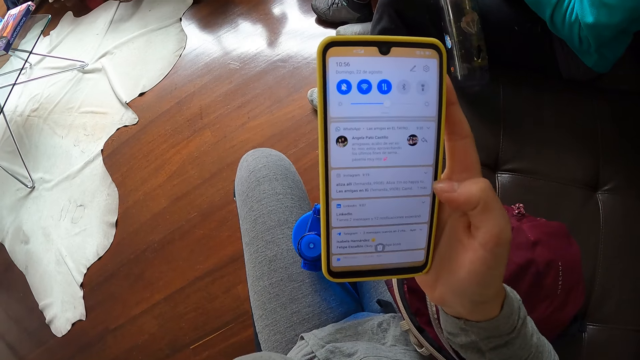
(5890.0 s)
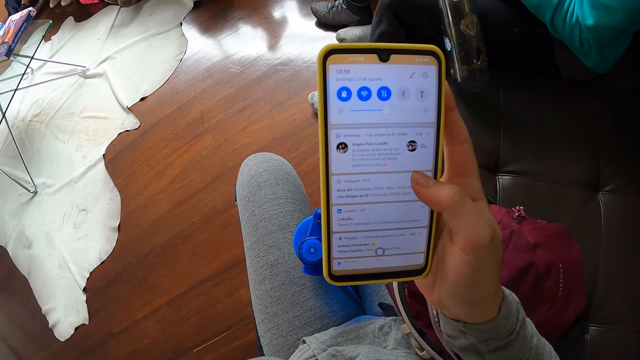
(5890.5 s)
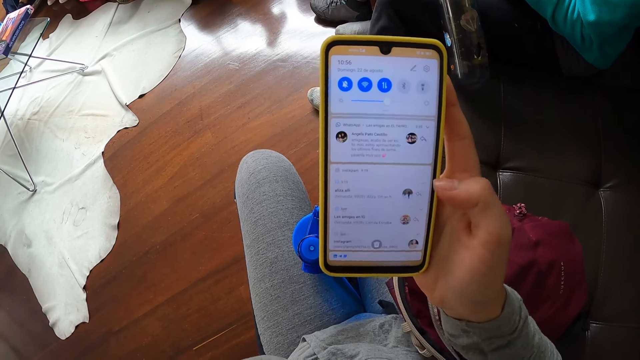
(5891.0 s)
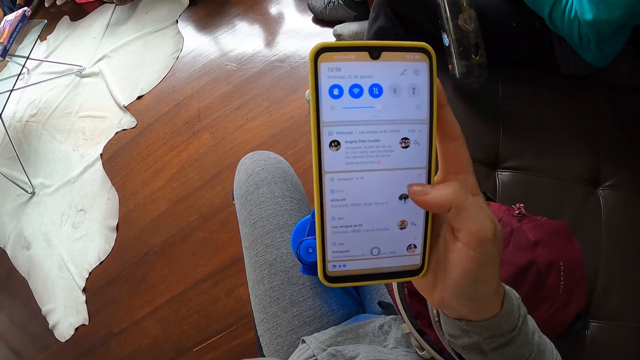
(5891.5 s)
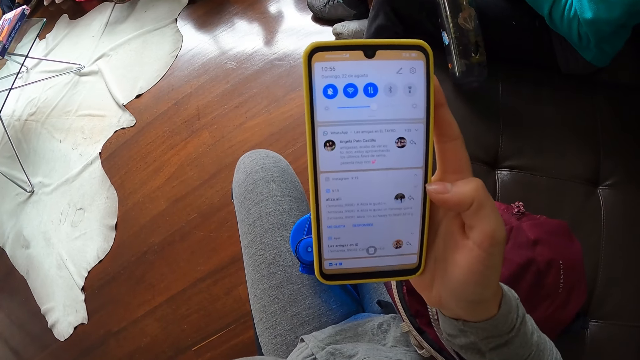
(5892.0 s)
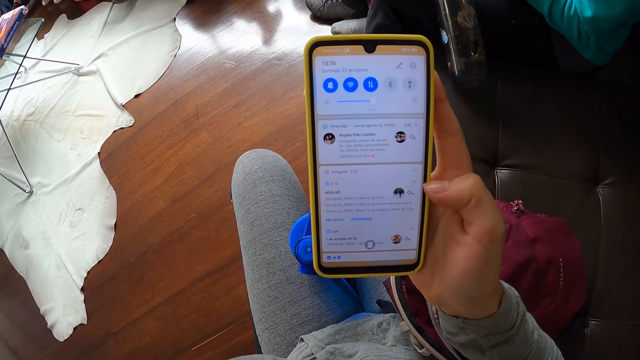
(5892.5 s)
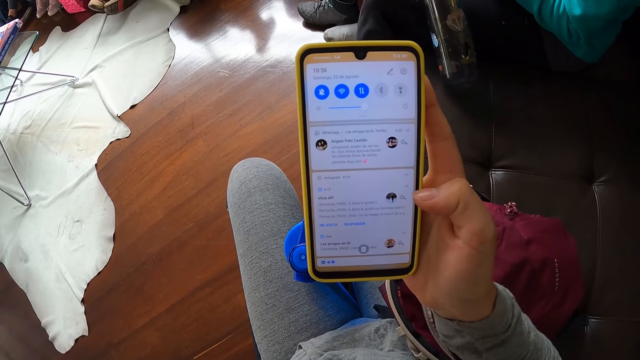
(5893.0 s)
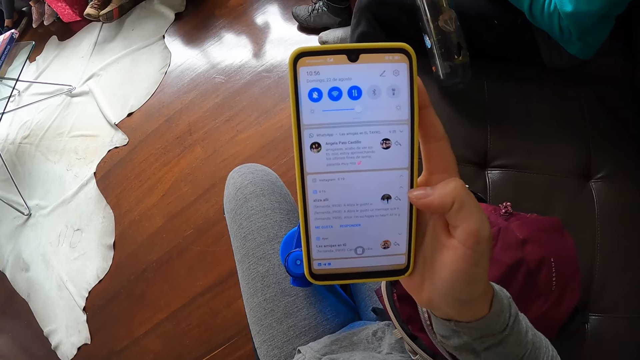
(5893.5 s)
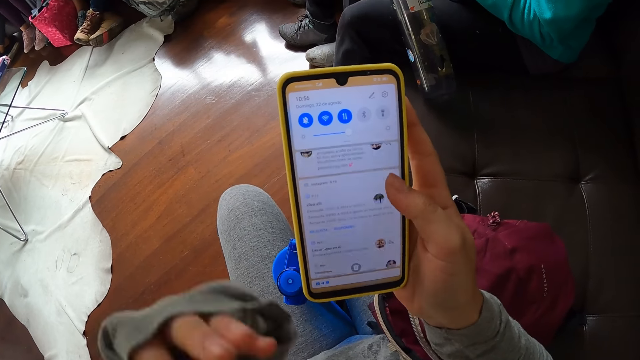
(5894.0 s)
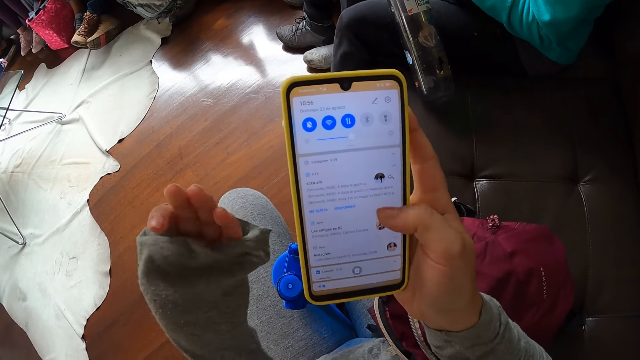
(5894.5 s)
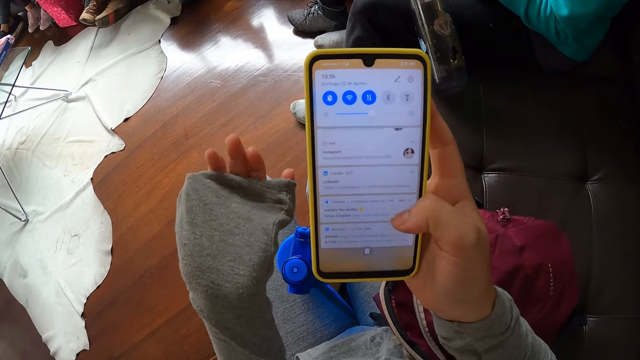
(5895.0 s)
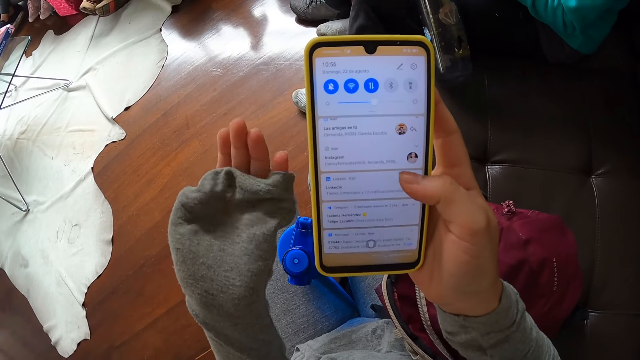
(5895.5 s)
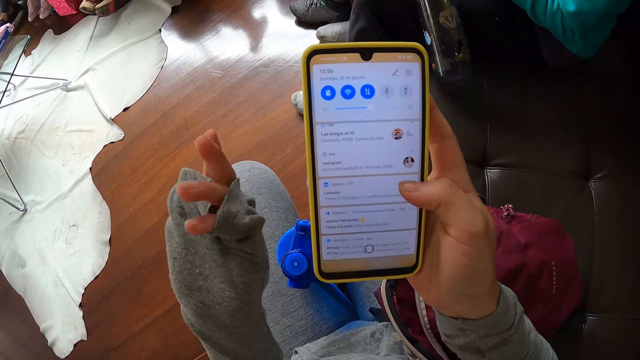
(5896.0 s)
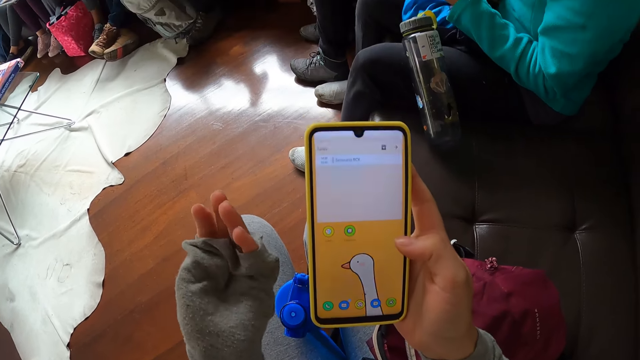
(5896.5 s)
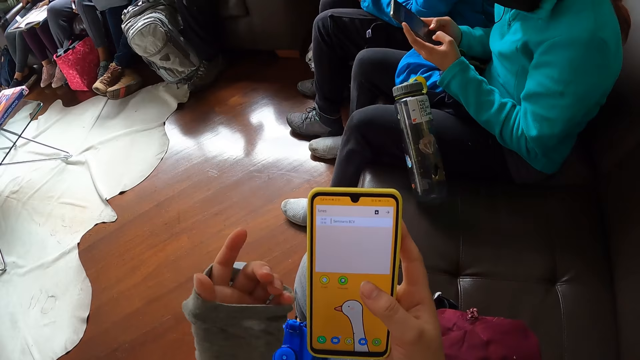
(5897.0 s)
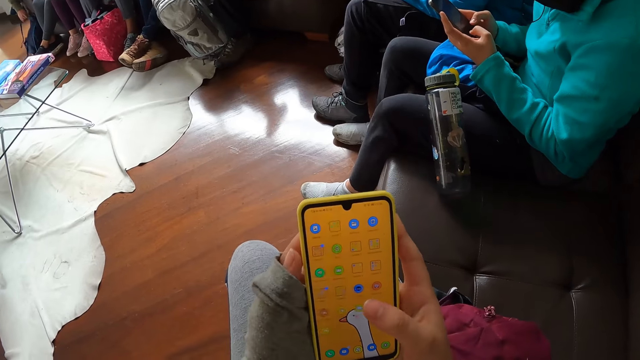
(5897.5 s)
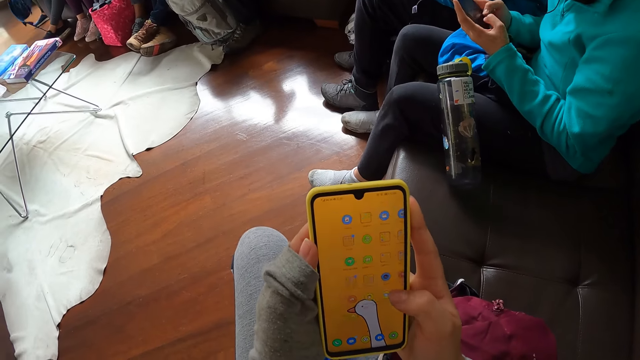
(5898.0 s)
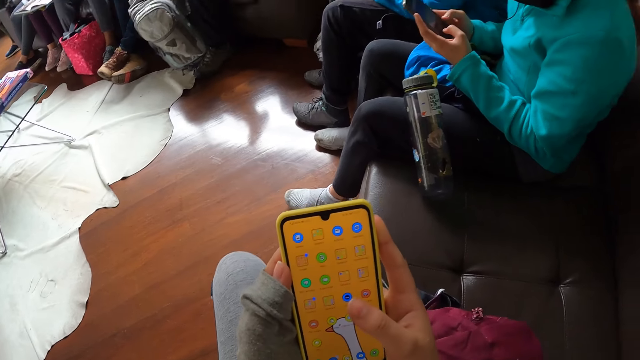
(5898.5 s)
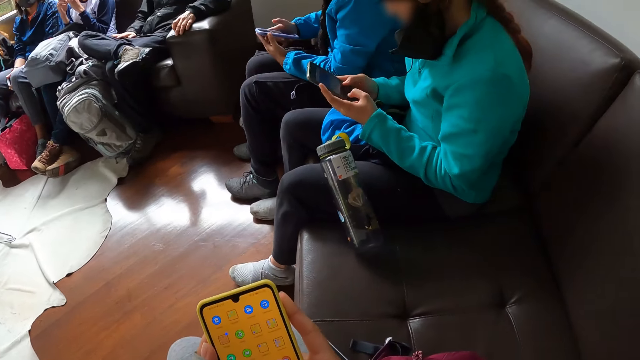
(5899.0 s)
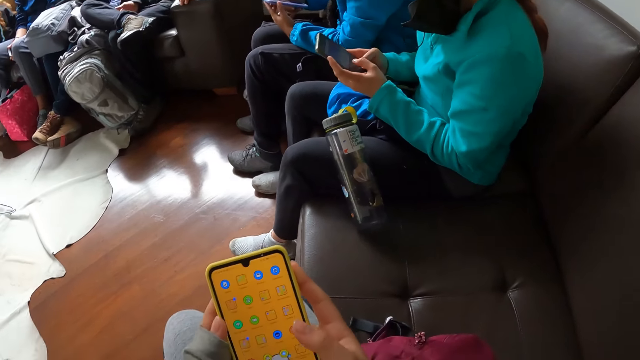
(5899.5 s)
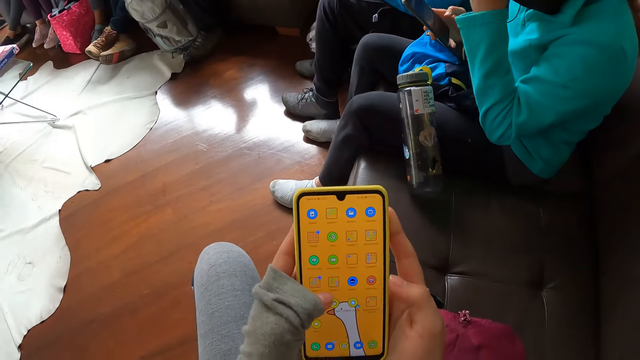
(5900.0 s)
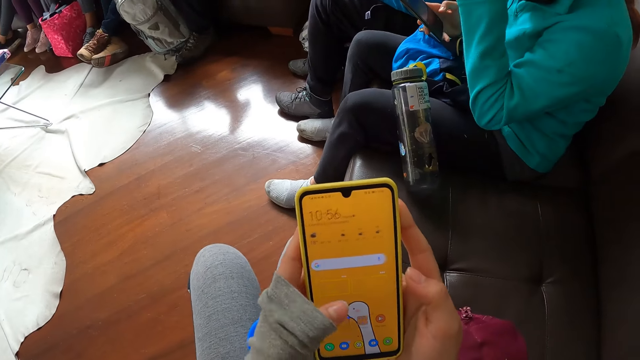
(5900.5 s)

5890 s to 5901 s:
The woman operates the phone in her hands. The camera wearer places her left hand on the phone.

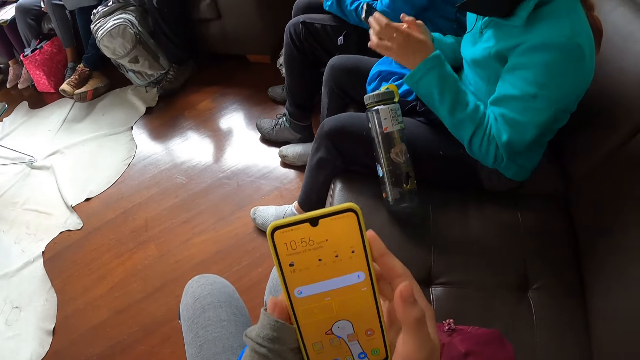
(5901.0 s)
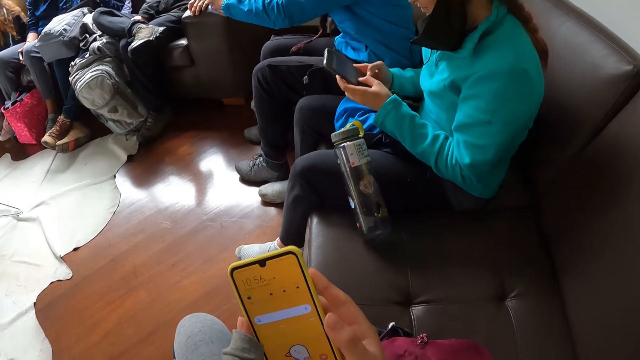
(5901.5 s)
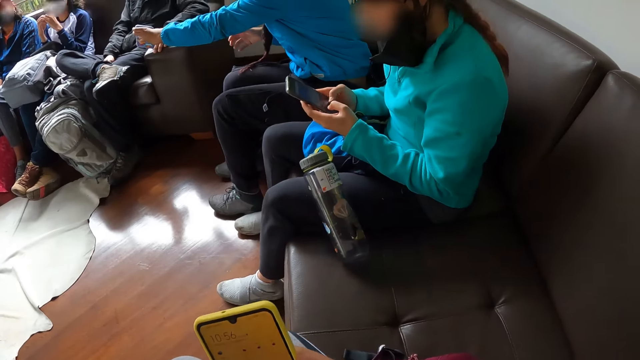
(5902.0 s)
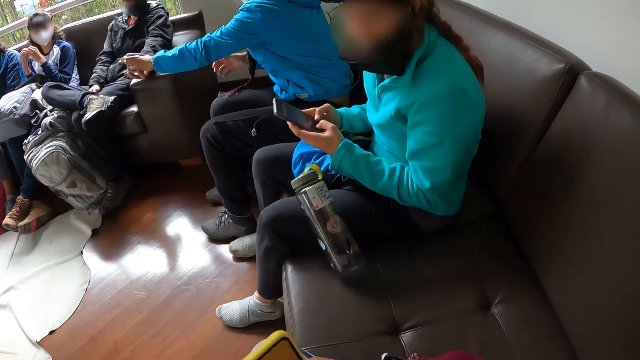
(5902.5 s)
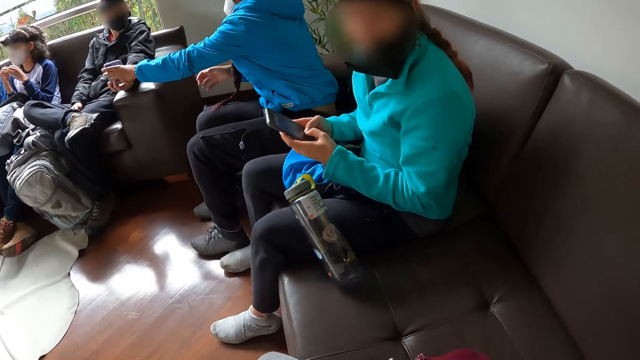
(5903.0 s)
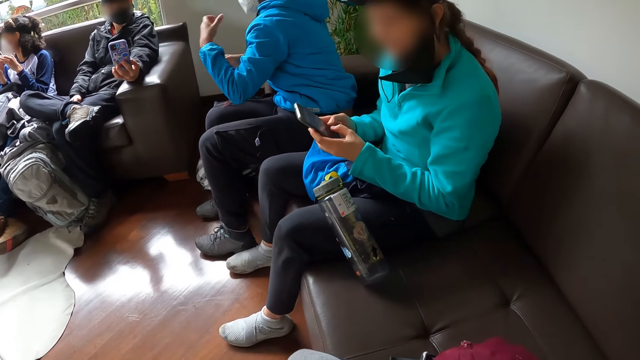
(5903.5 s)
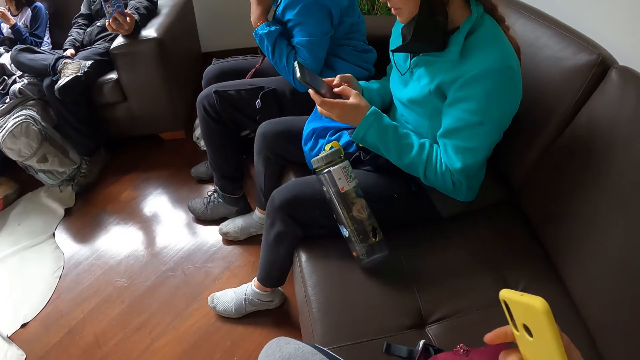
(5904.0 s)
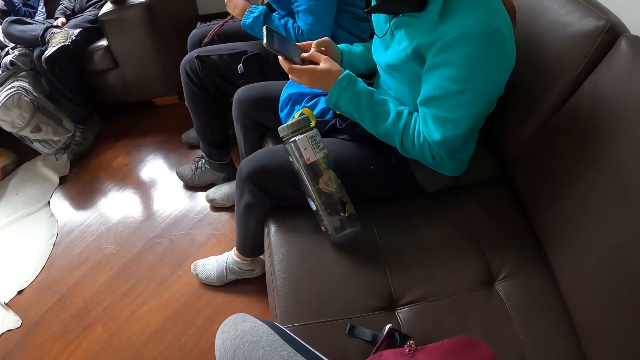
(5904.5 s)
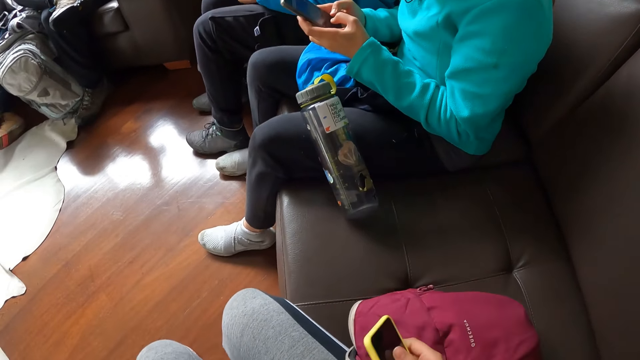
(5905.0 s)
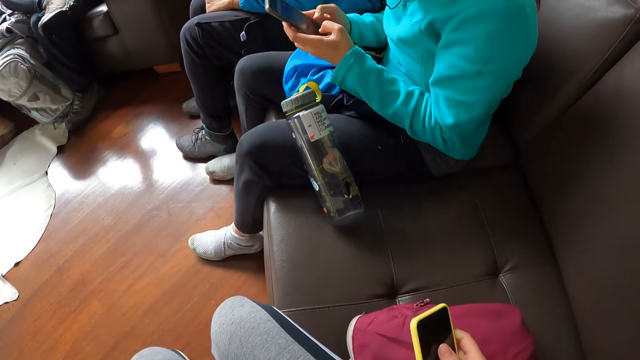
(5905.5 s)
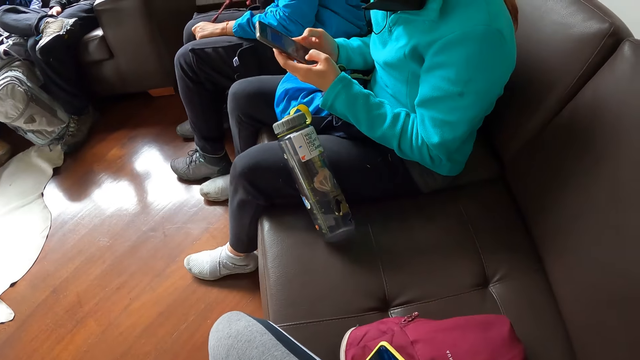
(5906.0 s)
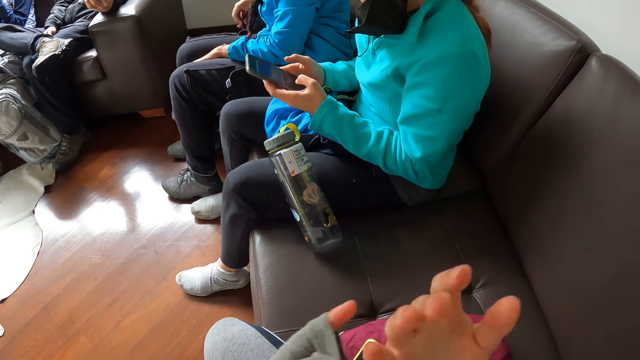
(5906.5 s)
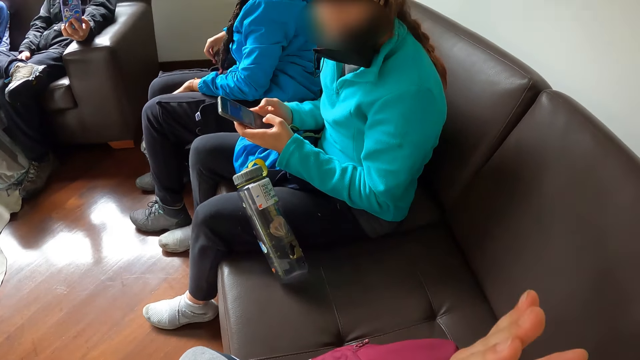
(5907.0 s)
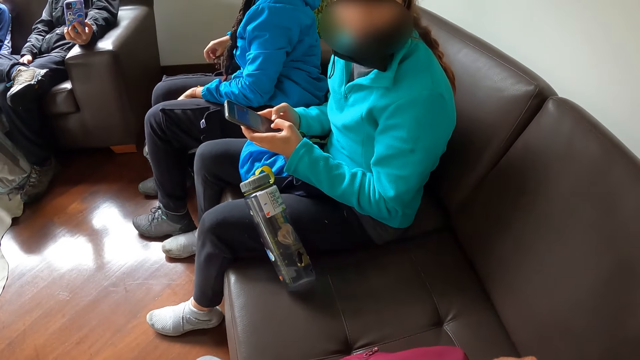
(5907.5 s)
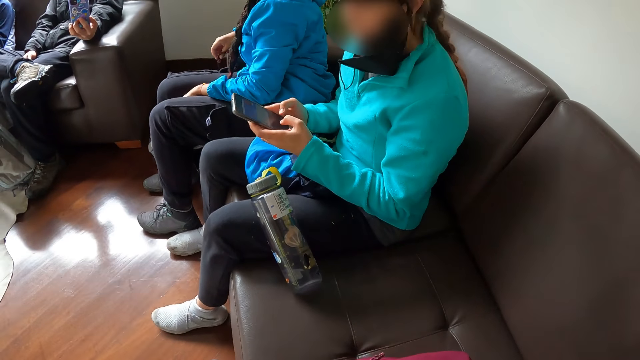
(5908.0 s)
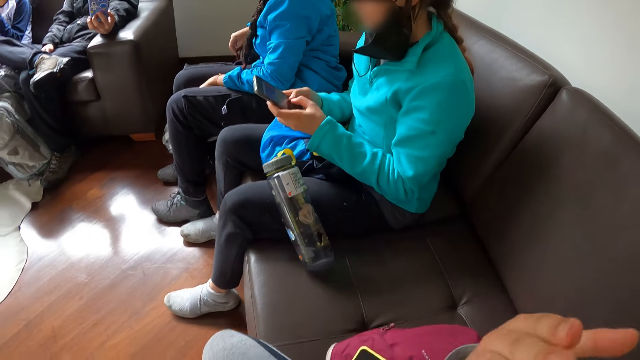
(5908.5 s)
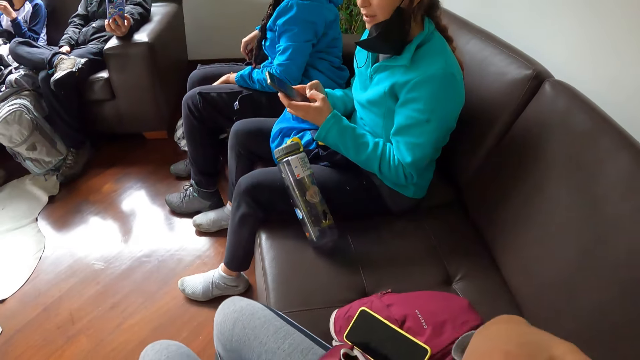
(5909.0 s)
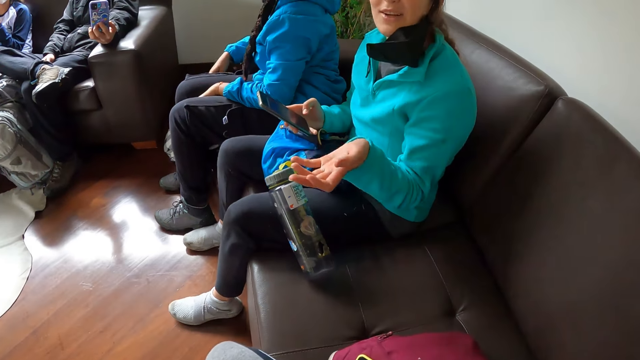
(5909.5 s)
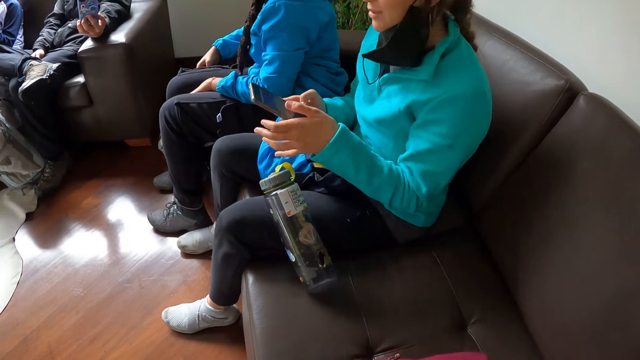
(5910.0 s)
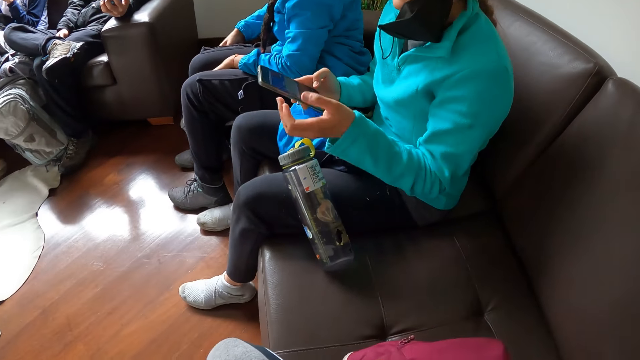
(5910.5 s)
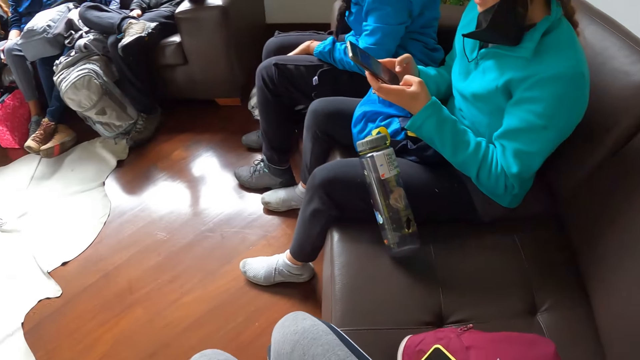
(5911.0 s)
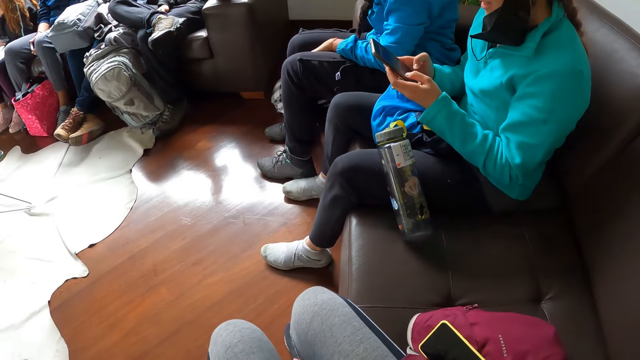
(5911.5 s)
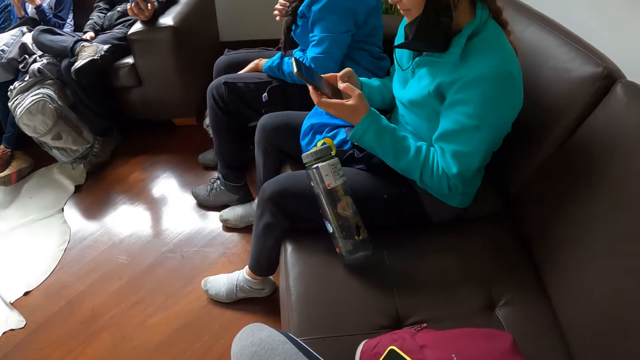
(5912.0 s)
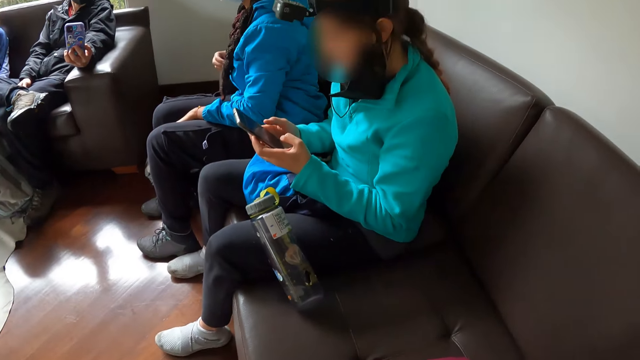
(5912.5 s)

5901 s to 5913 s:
The woman shows the phone in her left hand to the man. The man holds the phone with his left hand. The camera wearer drops the phone in her right hand on the bag. The woman pulls her hair with her left hand. A person points at the camera wearer.
